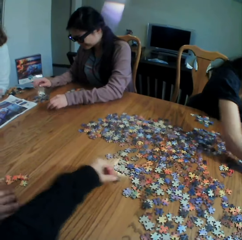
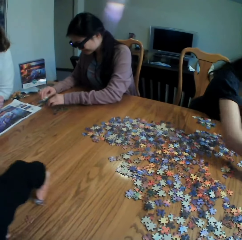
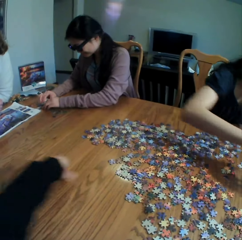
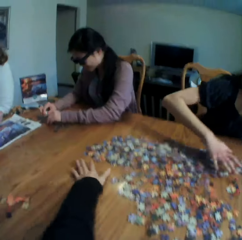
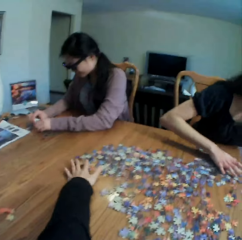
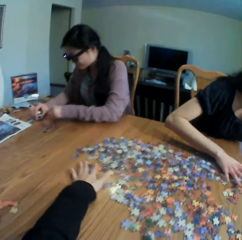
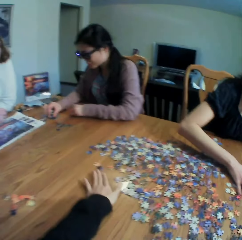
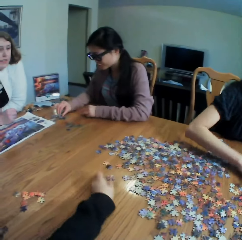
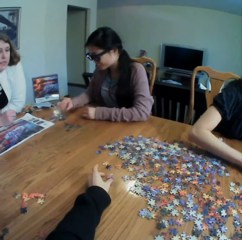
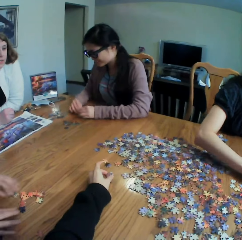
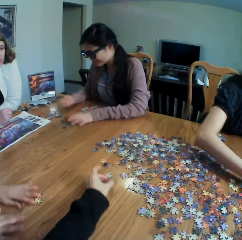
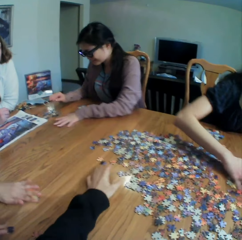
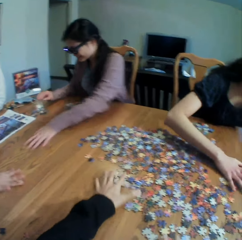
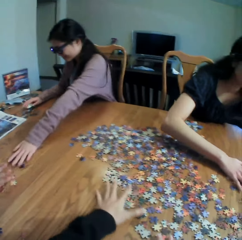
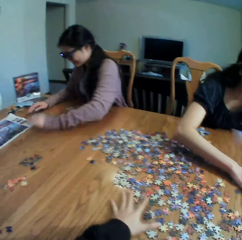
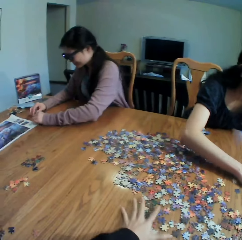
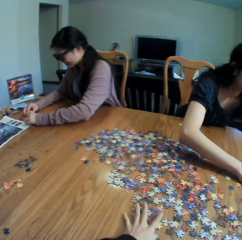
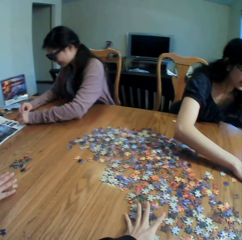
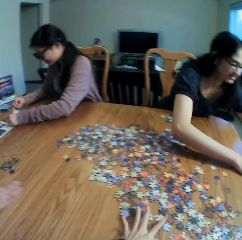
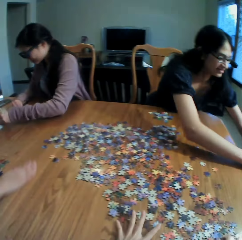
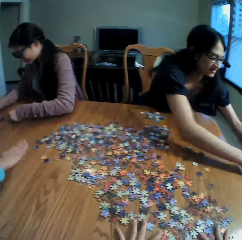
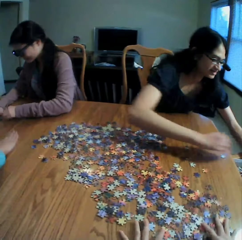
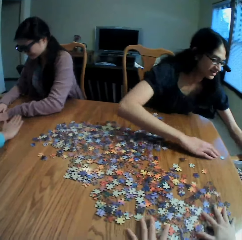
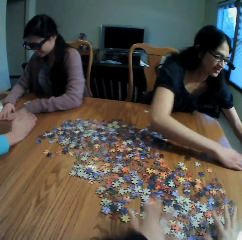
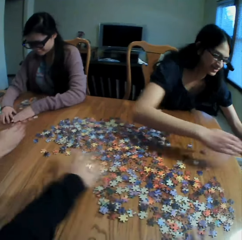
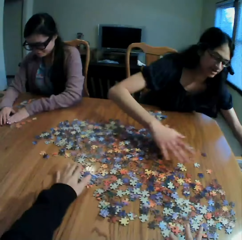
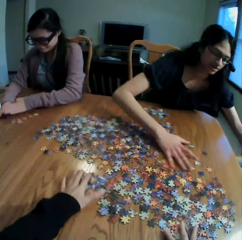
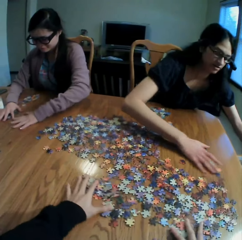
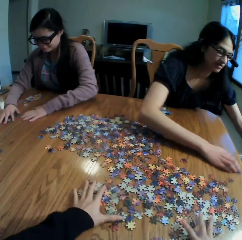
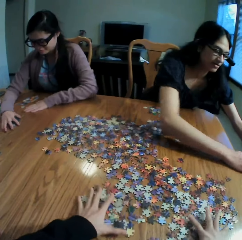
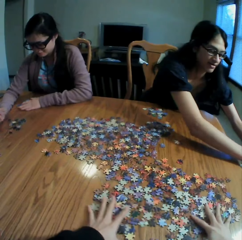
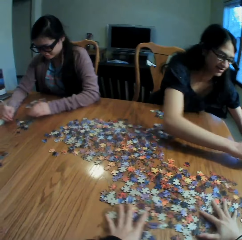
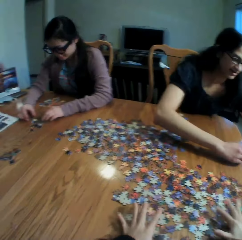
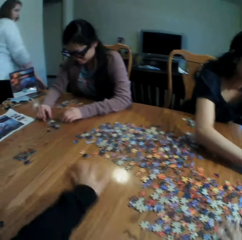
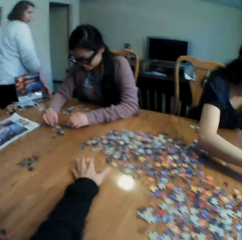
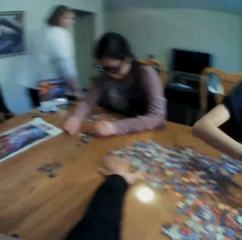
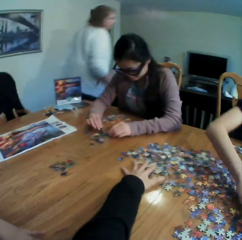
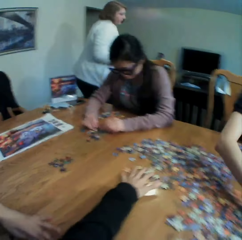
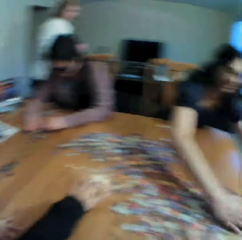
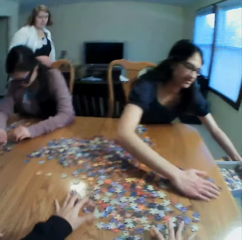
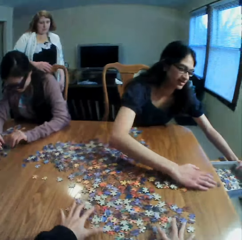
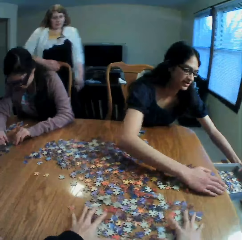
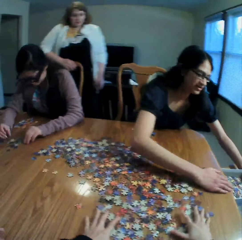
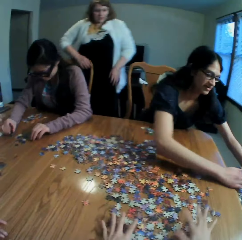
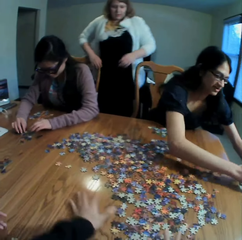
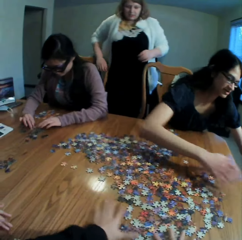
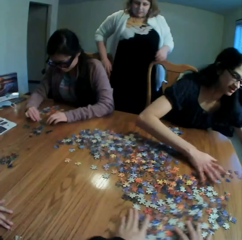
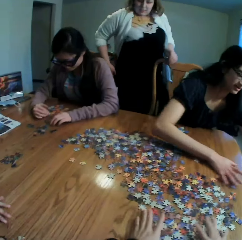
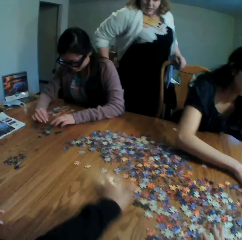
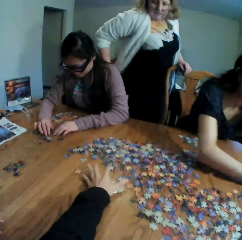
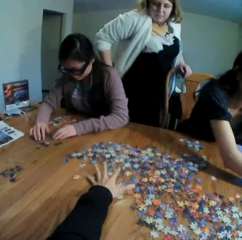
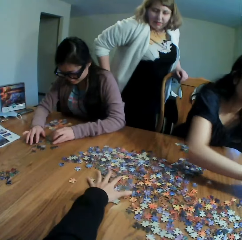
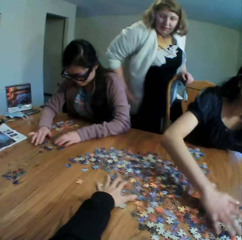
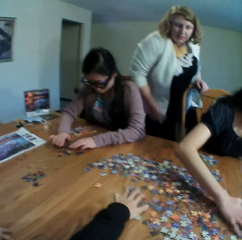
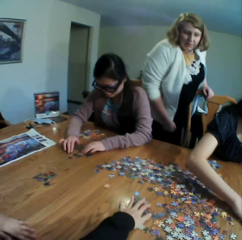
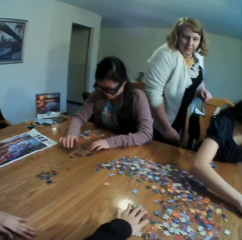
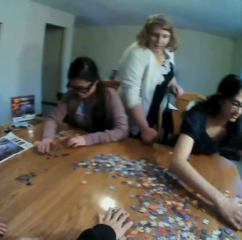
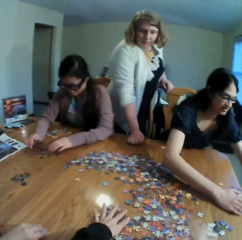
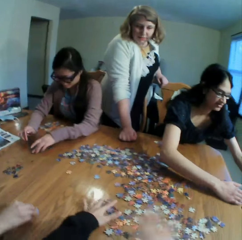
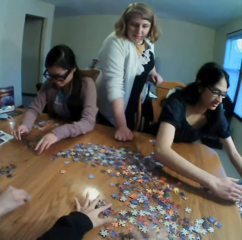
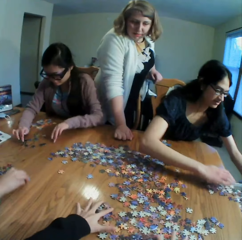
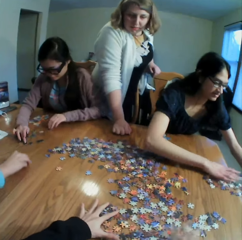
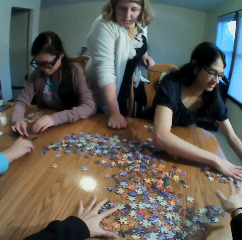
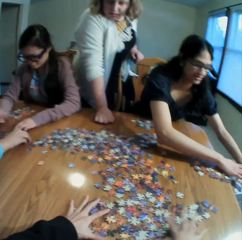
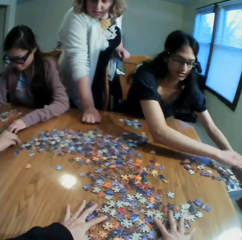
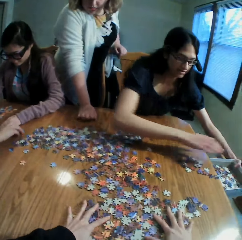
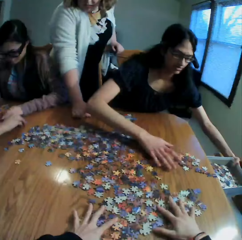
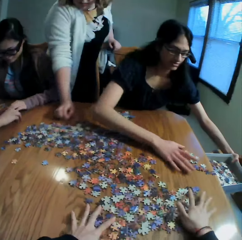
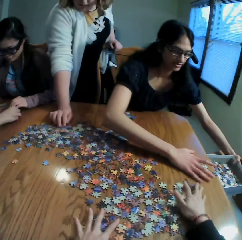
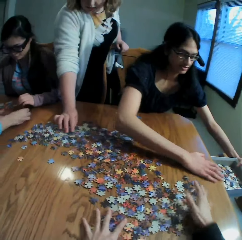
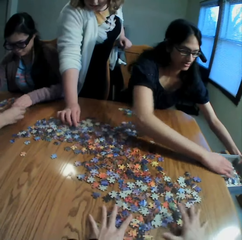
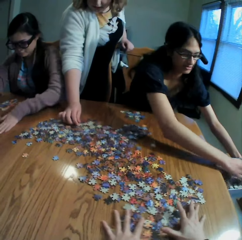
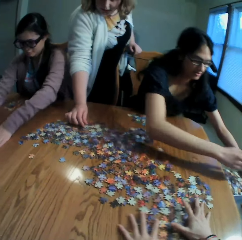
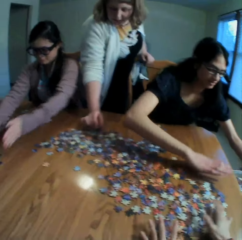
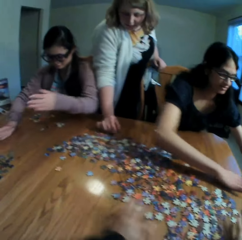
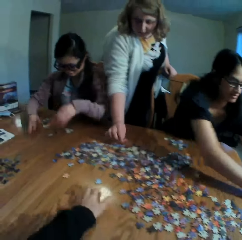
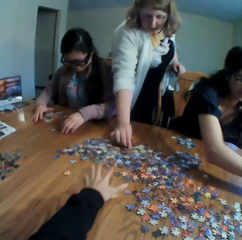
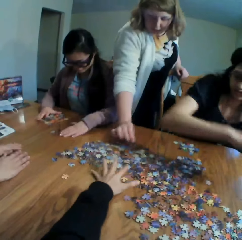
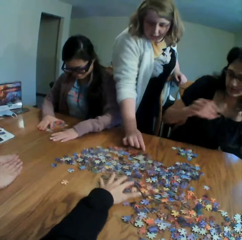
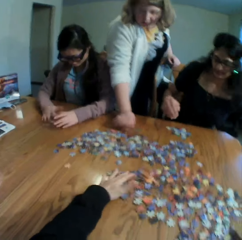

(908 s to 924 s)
The camera wearer picks up a puzzle. They drop the puzzle on the table. They move the puzzles on the table. They converse with the colleagues.

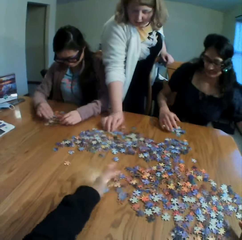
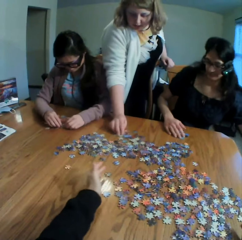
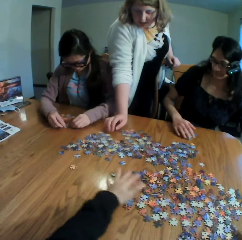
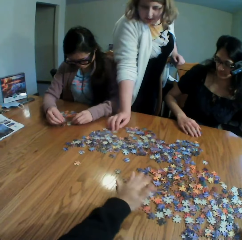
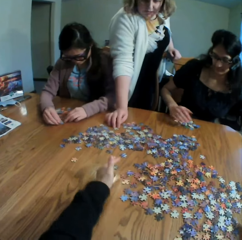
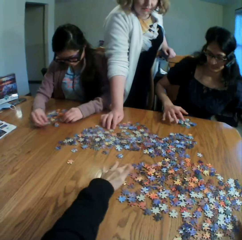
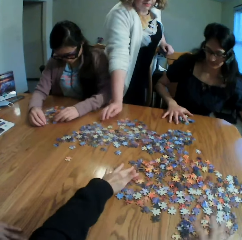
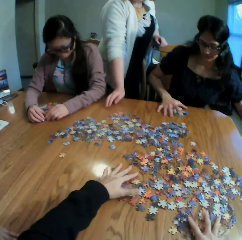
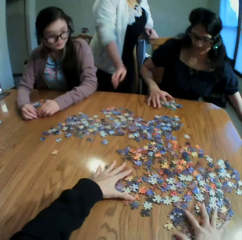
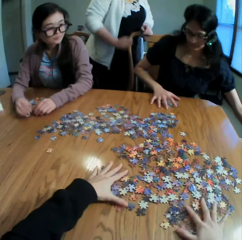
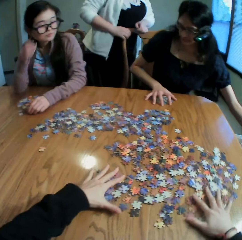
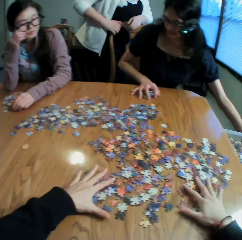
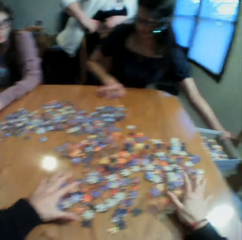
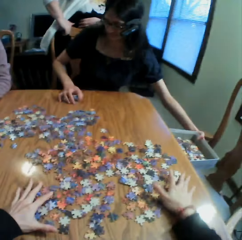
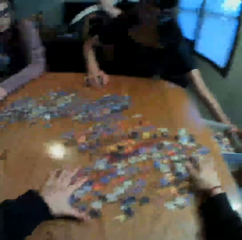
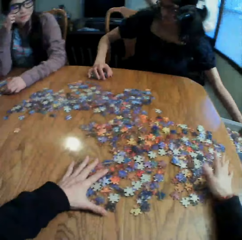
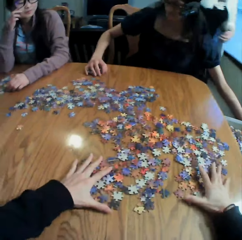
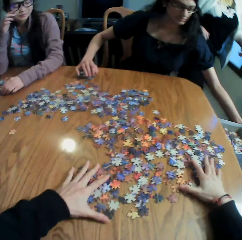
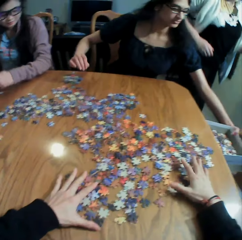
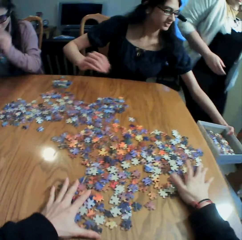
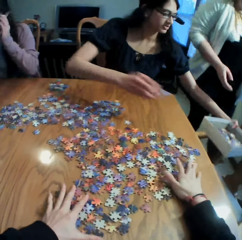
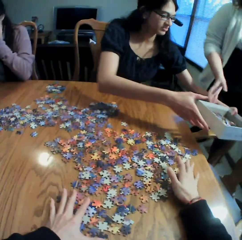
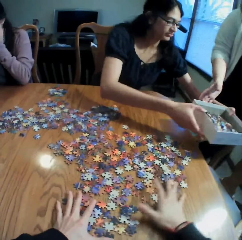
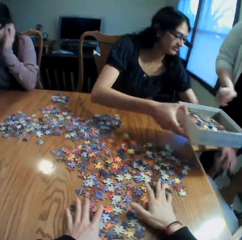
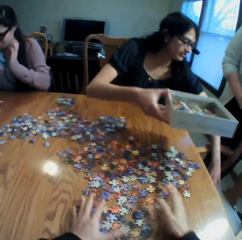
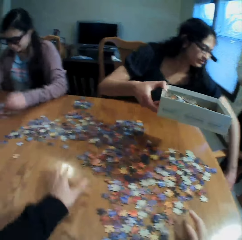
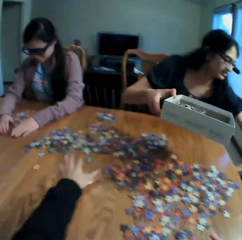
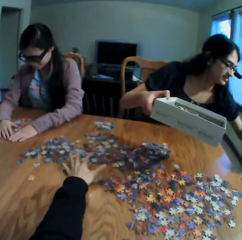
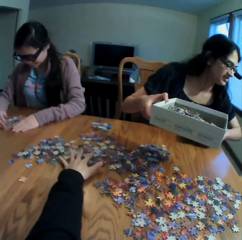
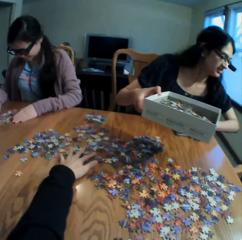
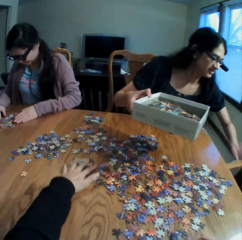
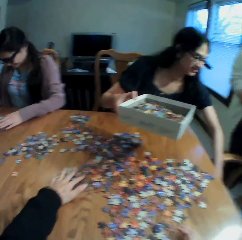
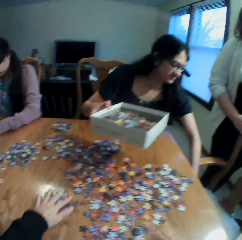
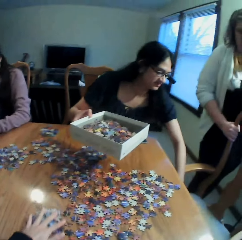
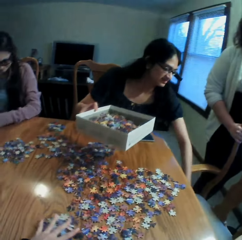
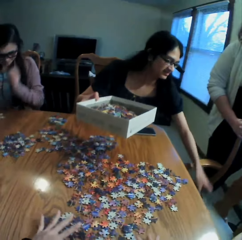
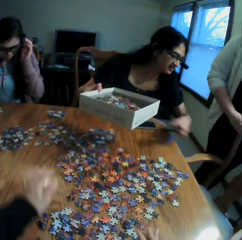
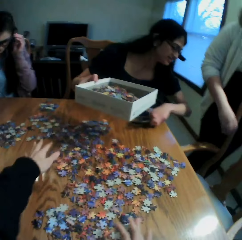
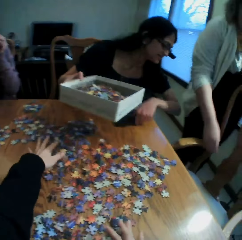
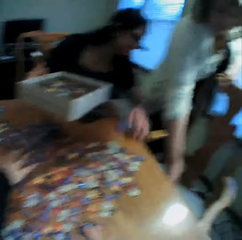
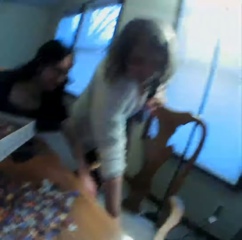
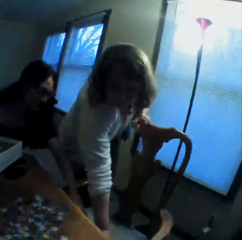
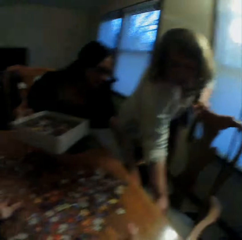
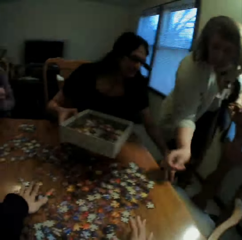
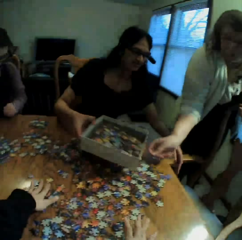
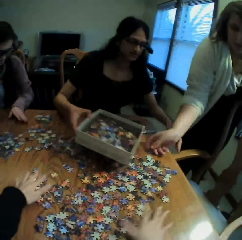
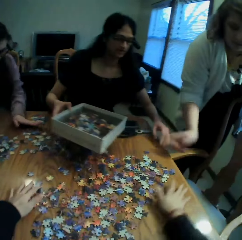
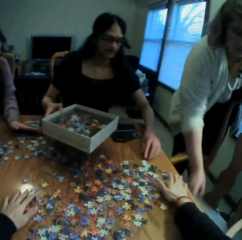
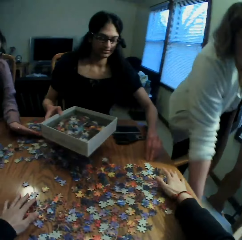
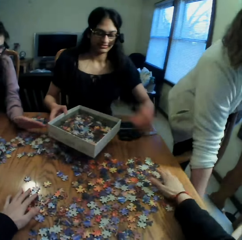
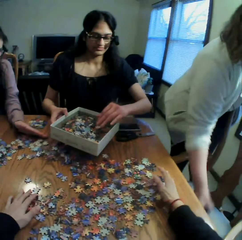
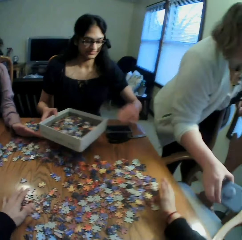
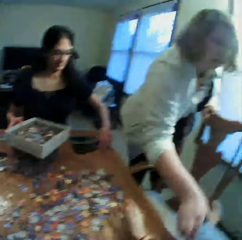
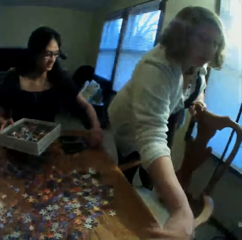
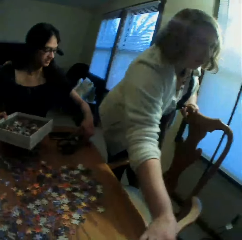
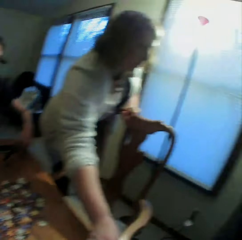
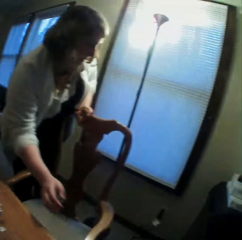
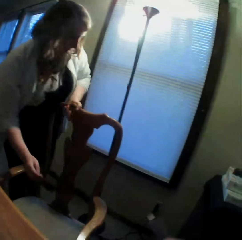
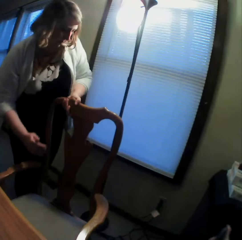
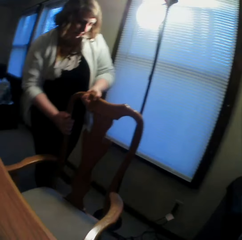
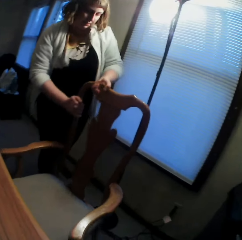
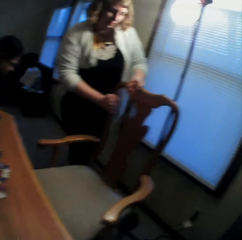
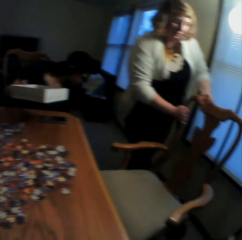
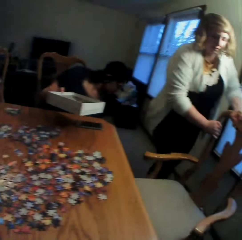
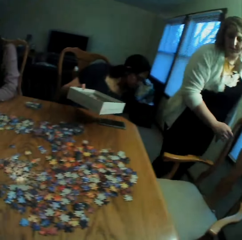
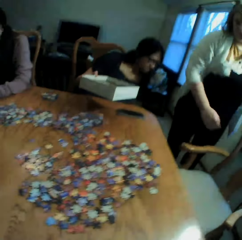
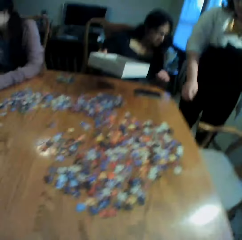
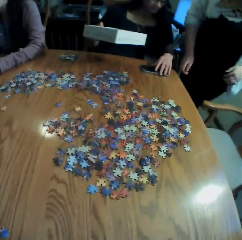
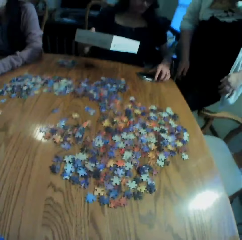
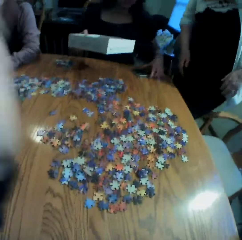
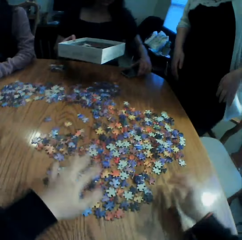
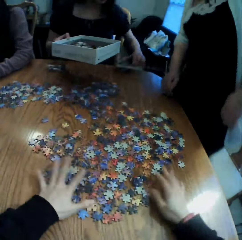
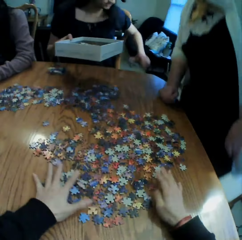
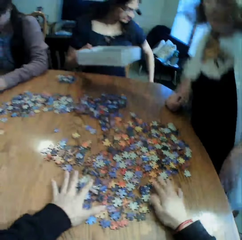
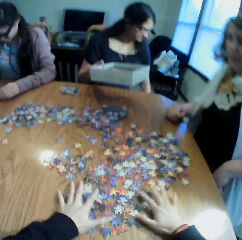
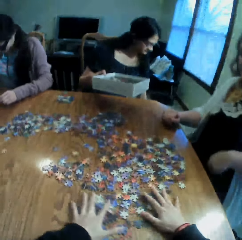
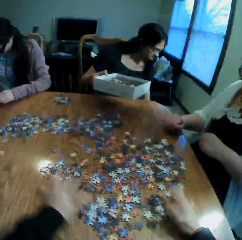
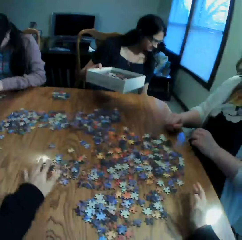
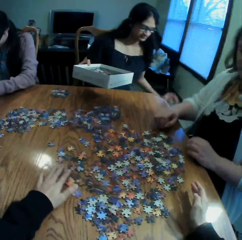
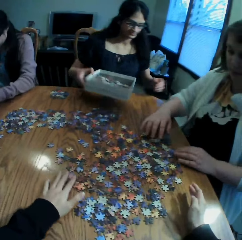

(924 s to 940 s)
The camera wearer converses with a woman. The woman puts a case on the table. The camera wearer takes the case on the table. They look at the woman, adjust the camera, and move the puzzles on the table.
